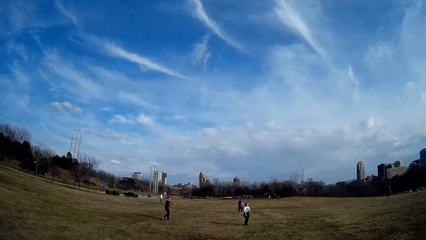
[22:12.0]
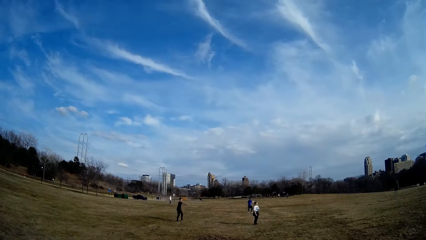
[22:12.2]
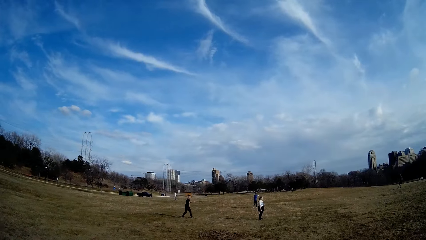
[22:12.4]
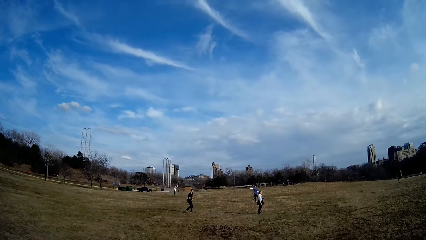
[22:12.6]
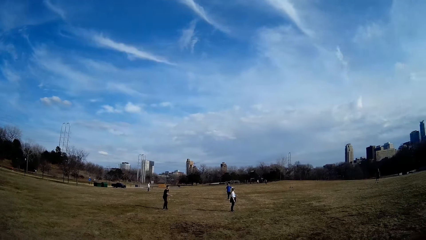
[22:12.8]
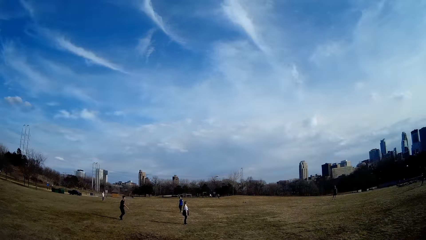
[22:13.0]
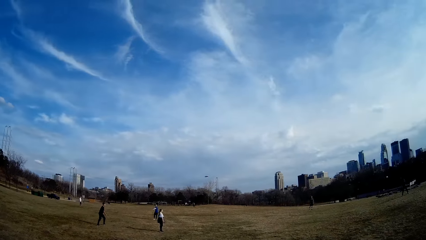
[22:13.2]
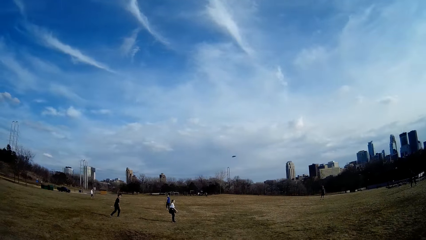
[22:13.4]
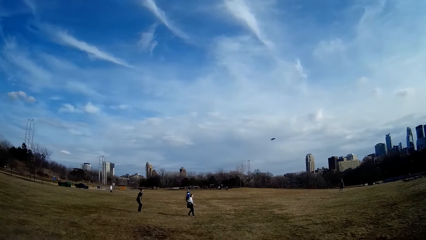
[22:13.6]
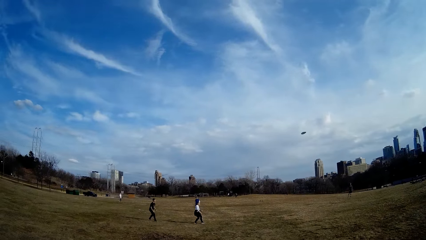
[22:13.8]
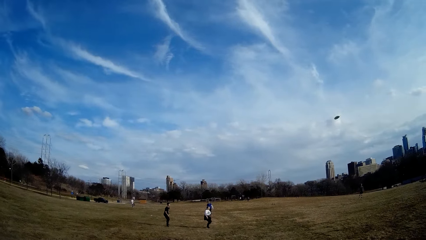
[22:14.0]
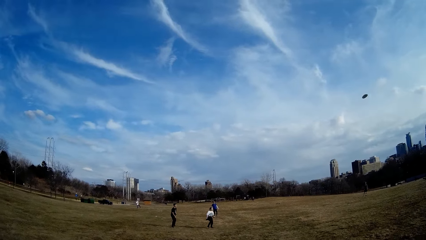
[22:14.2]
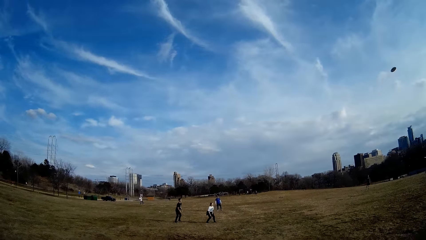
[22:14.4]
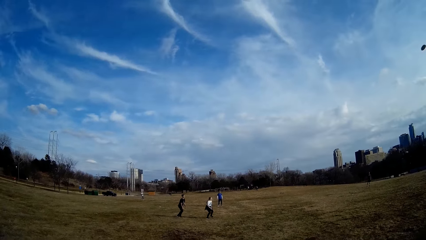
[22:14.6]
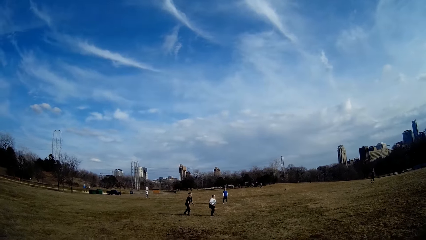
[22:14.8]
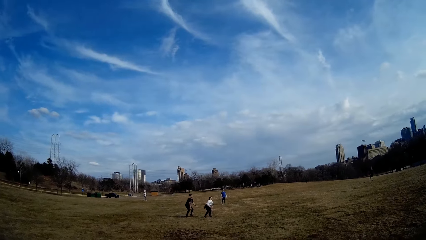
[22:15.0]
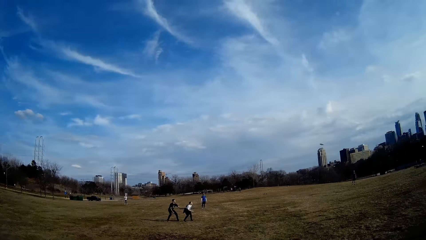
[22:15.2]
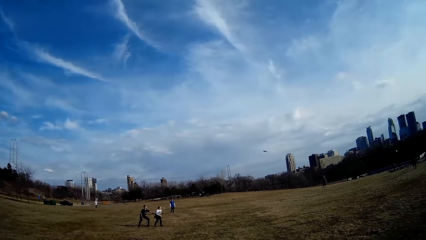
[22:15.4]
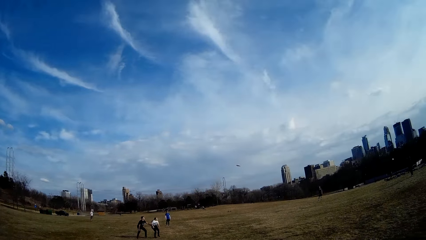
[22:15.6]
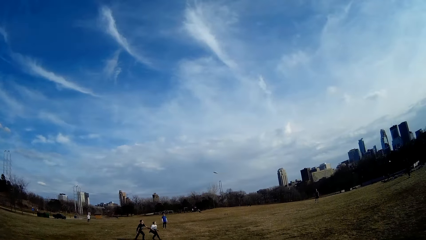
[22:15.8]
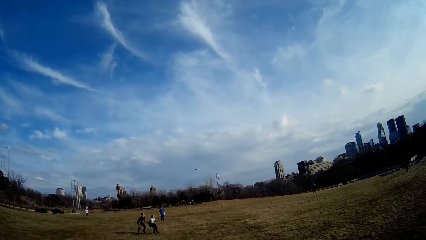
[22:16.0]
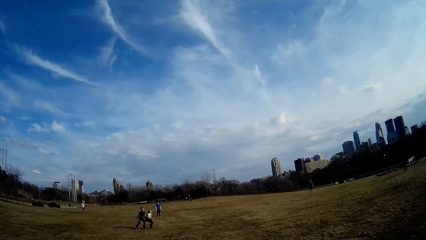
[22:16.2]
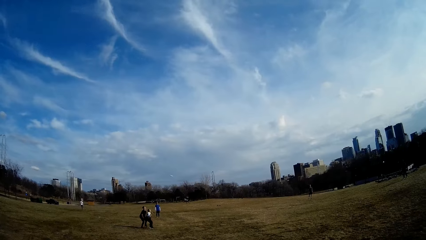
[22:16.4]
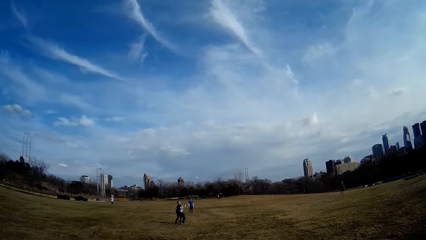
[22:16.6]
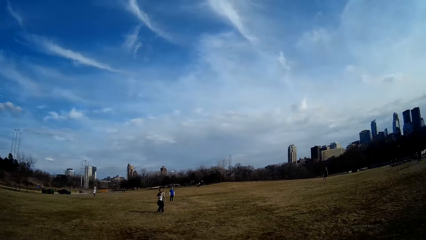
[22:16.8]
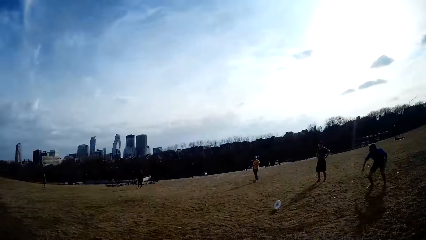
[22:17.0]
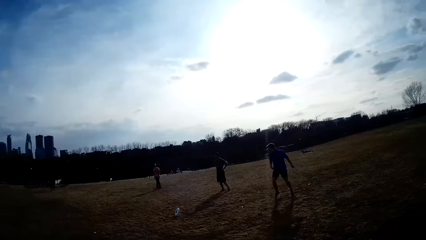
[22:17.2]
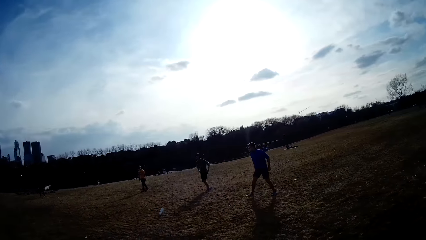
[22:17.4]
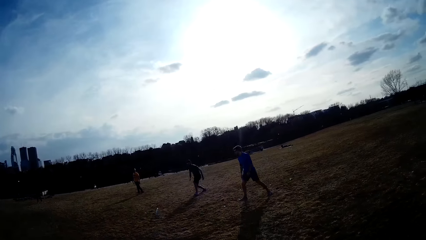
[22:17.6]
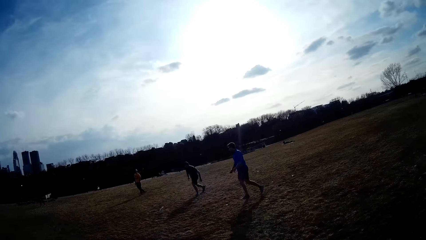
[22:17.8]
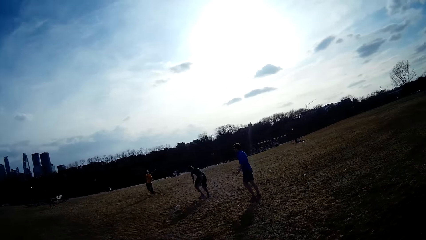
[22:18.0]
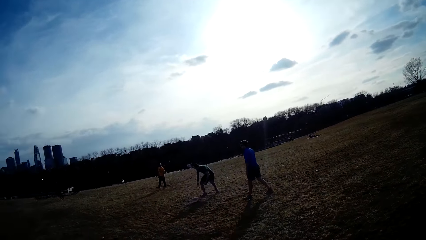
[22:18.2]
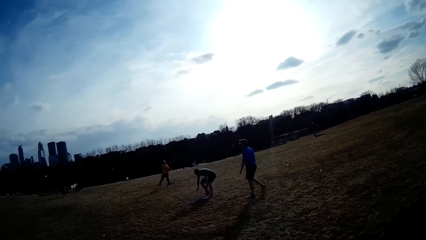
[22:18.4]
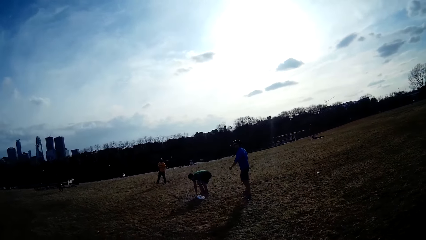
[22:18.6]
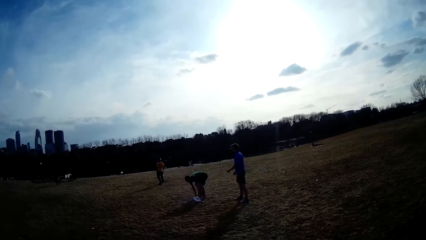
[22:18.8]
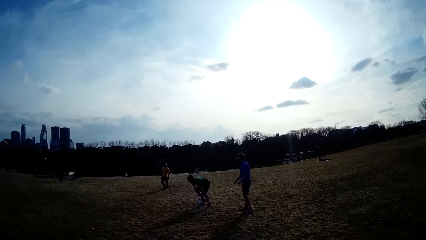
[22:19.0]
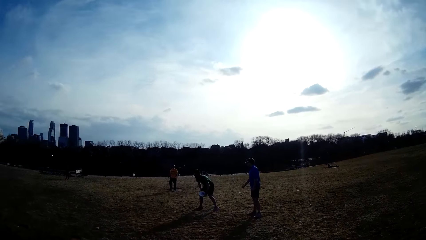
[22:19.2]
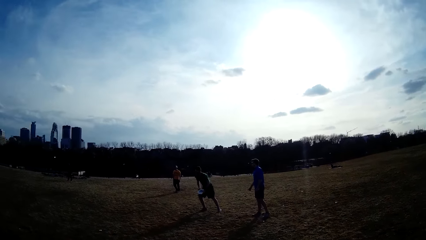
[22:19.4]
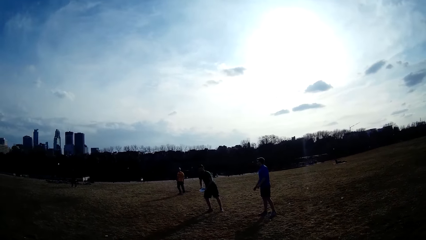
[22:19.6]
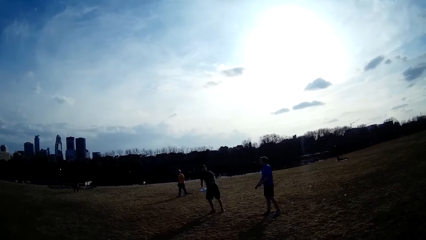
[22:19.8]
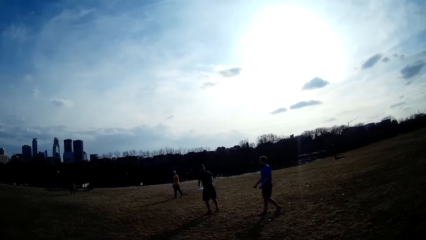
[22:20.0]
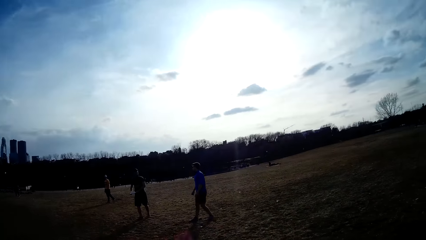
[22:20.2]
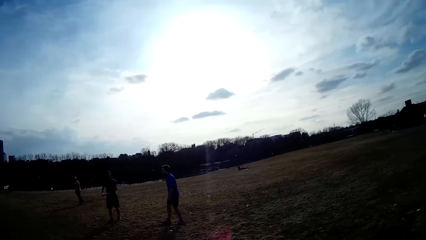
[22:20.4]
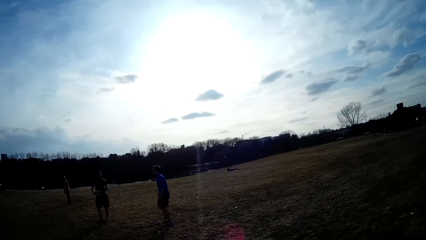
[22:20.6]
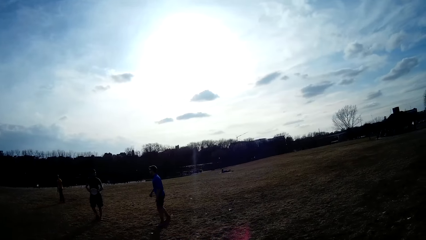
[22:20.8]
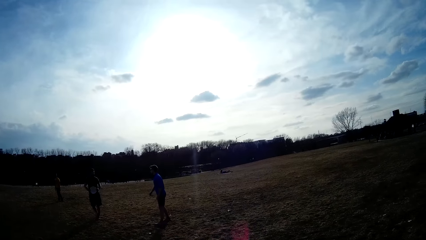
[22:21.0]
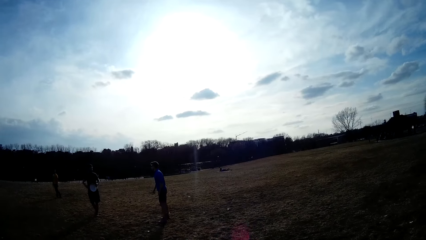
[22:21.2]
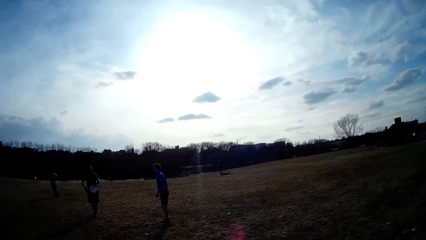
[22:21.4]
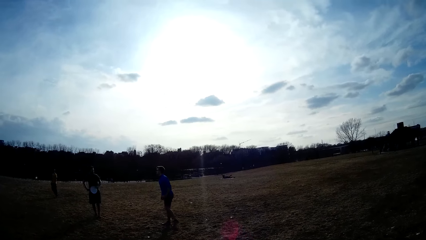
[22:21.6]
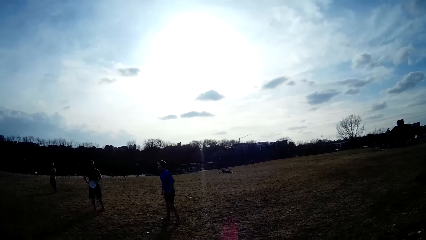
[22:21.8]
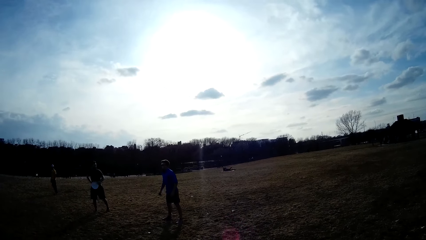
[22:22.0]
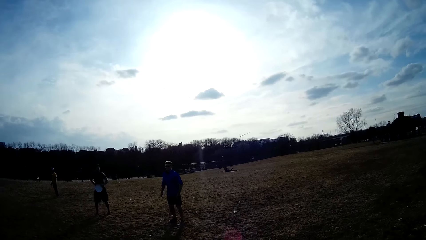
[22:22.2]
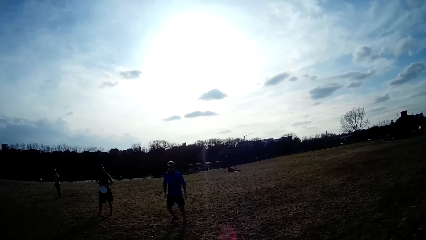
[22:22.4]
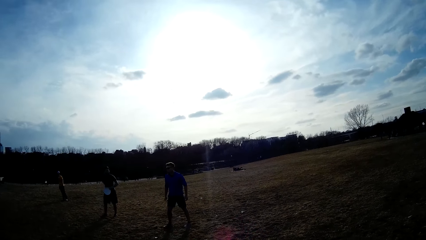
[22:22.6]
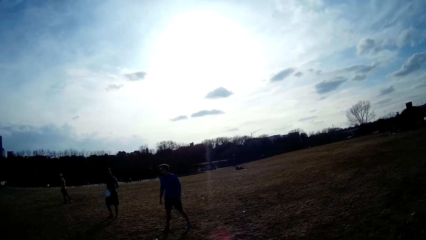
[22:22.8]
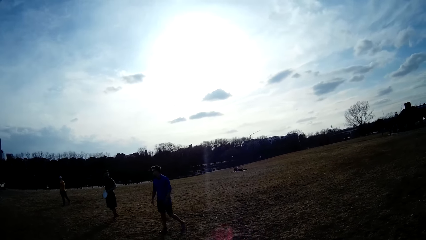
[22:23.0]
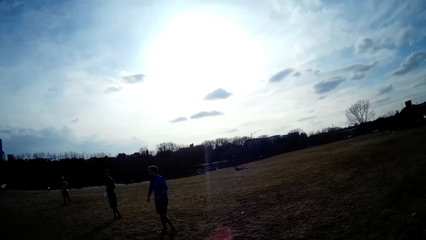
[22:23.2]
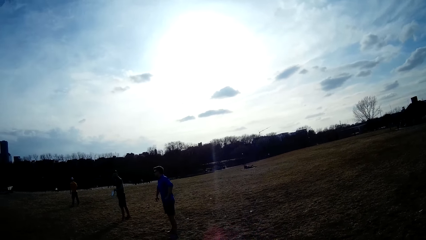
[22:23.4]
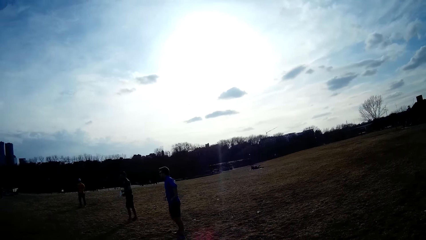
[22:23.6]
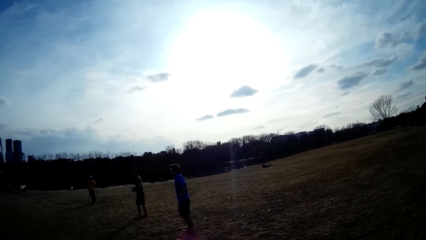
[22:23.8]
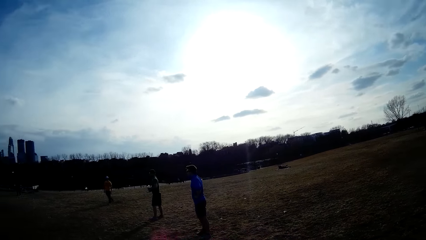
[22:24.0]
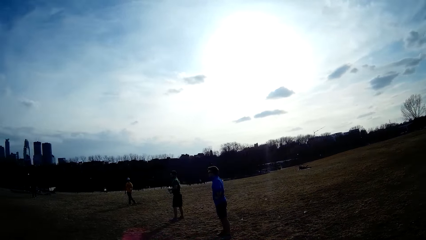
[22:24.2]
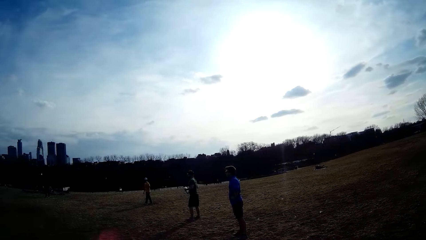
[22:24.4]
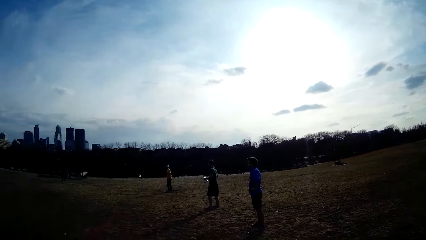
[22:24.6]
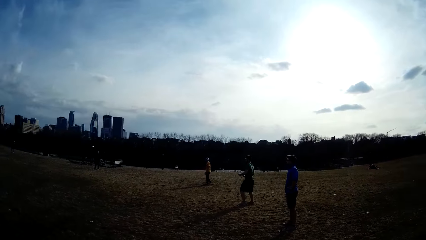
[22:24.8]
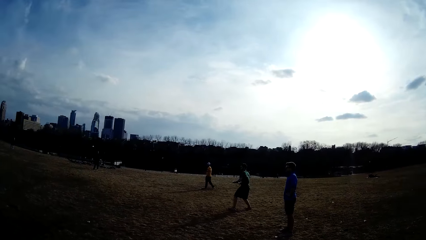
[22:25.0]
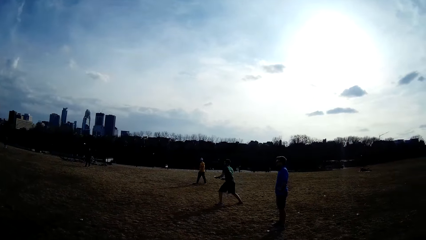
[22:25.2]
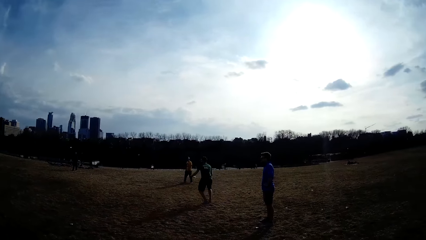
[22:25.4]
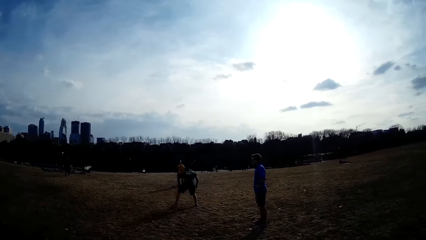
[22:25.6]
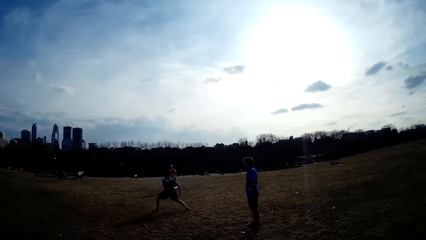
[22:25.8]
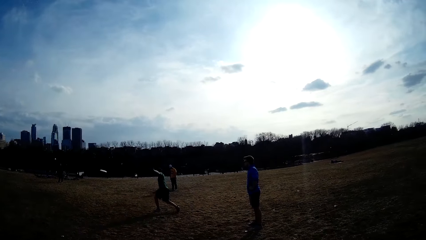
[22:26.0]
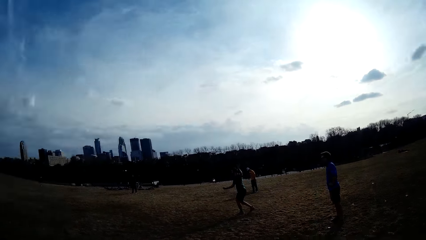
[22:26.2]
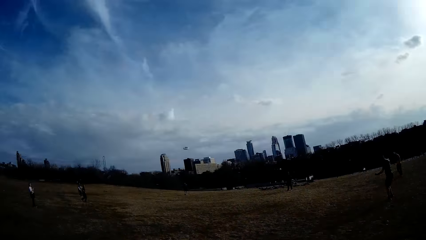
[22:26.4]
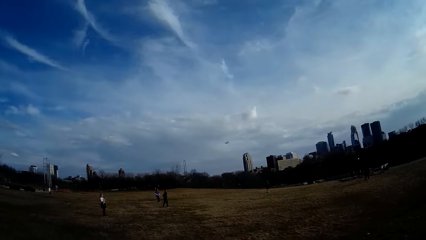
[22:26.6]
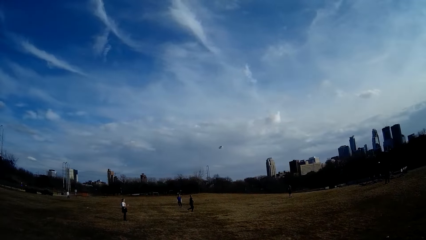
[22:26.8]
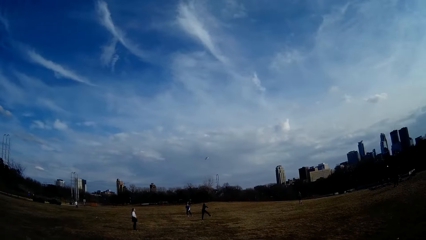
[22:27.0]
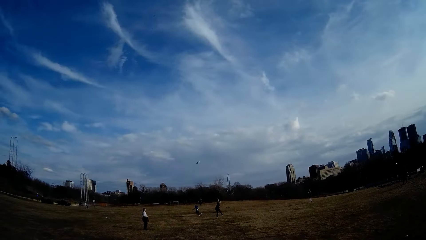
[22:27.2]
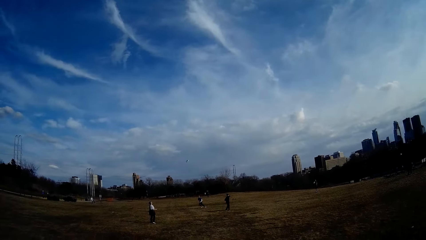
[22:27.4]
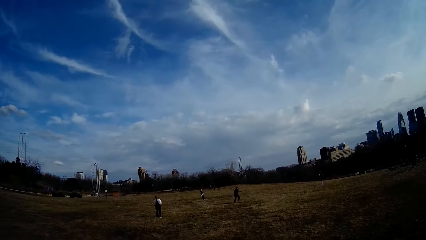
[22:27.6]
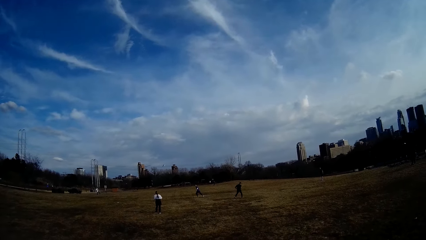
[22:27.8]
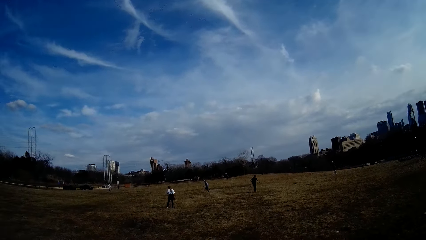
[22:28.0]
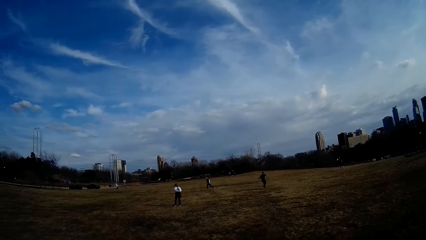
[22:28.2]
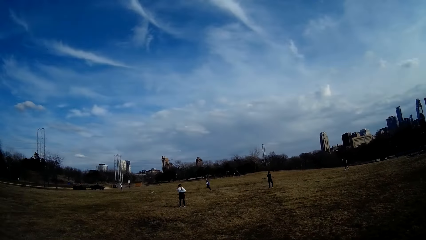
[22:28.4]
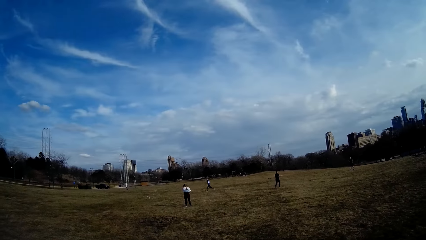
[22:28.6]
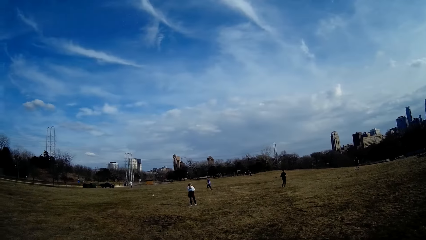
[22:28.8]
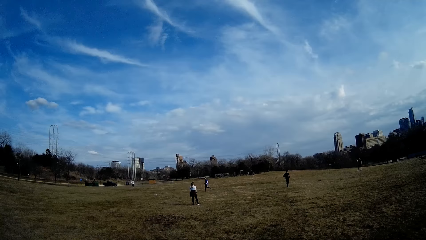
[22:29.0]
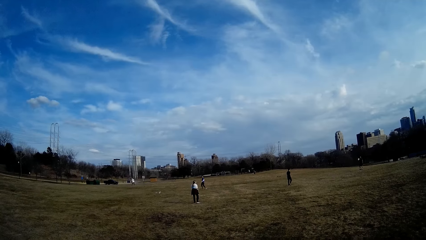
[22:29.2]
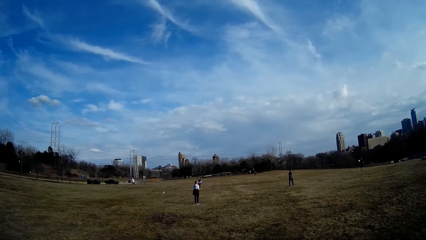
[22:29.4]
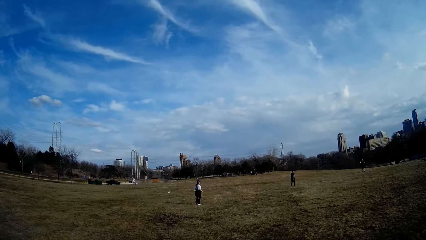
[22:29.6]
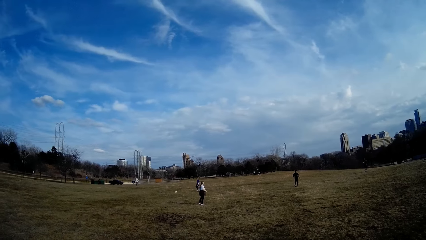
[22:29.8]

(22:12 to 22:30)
A man throws the white slate in the air. Another man swings a bat. A woman makes for the white slate in the air. Another man makes for the white slate in the air. Another man picks up the white slate from the ground and throws the white slate in the air. The second man swings the bat.
